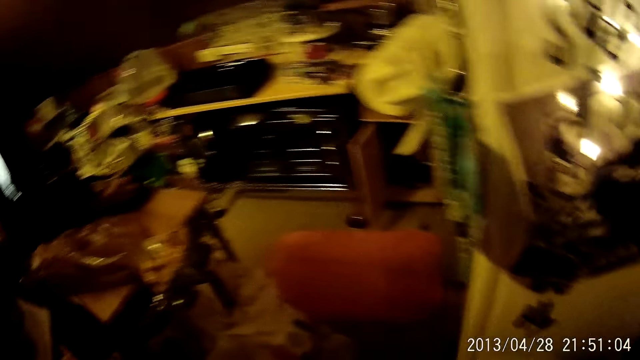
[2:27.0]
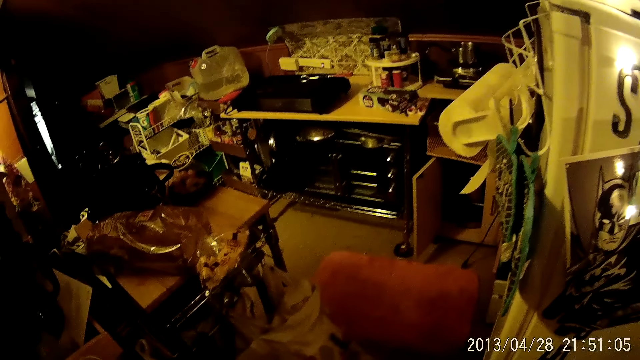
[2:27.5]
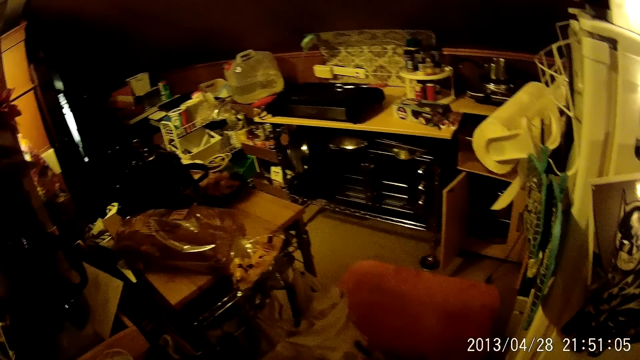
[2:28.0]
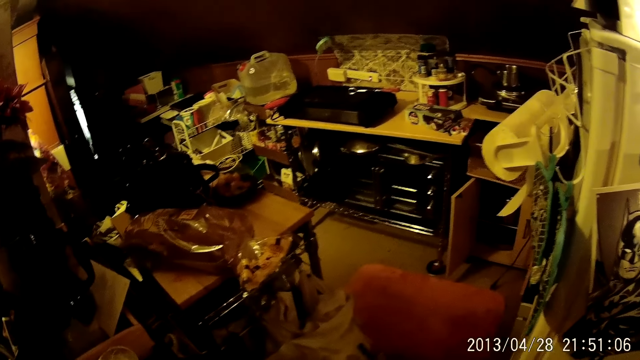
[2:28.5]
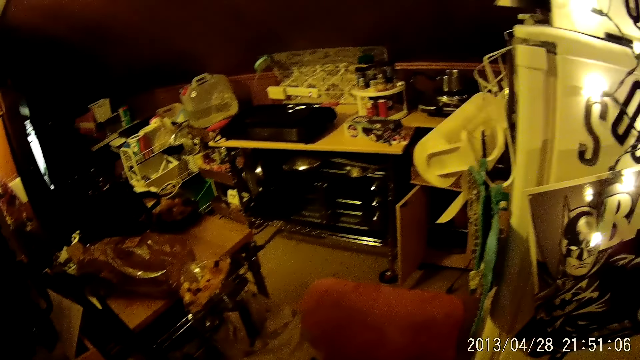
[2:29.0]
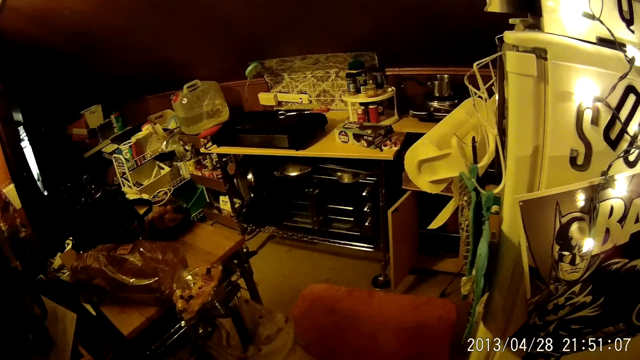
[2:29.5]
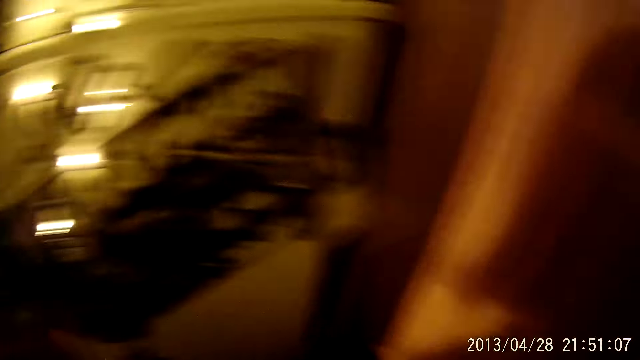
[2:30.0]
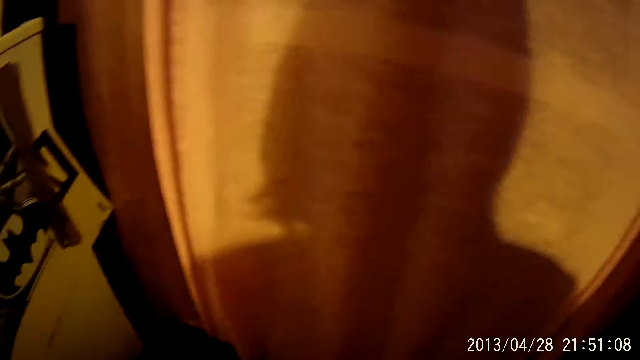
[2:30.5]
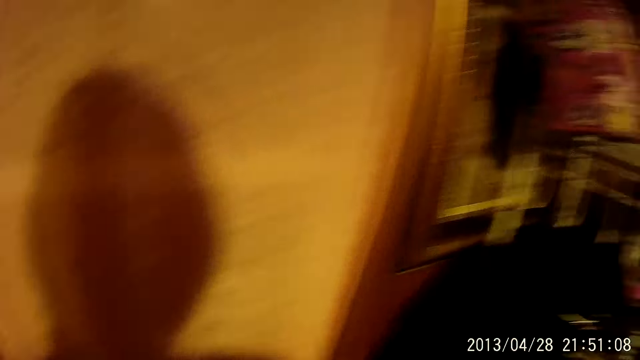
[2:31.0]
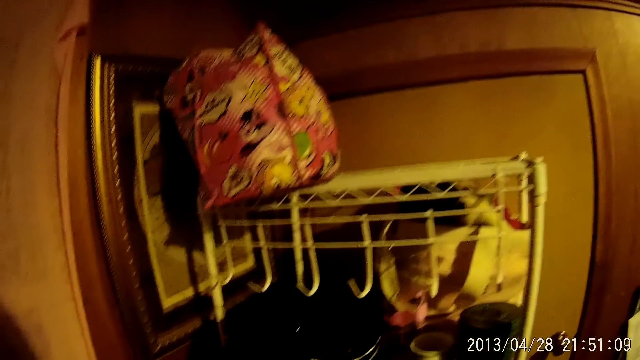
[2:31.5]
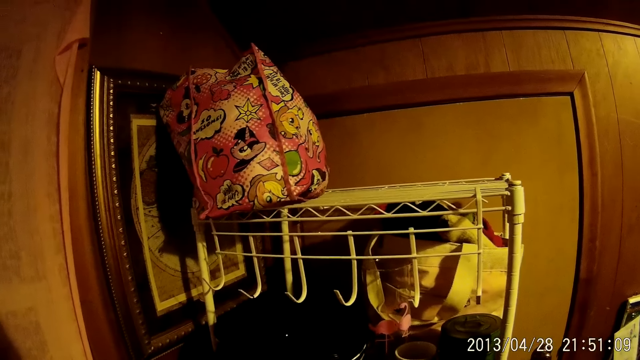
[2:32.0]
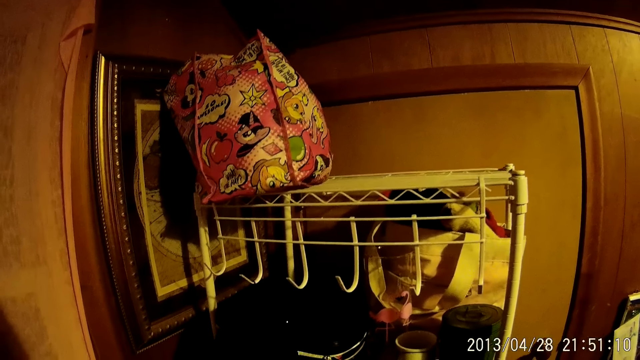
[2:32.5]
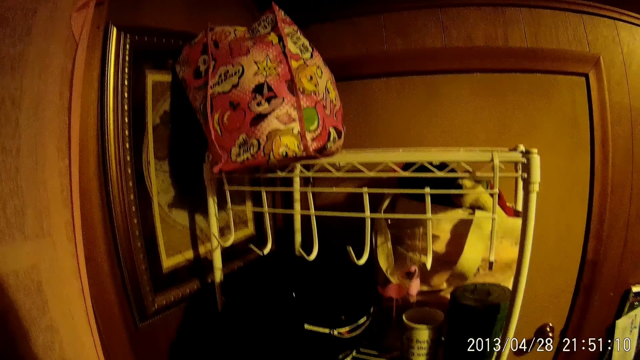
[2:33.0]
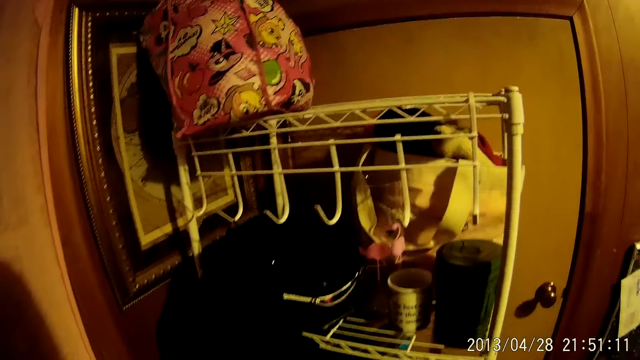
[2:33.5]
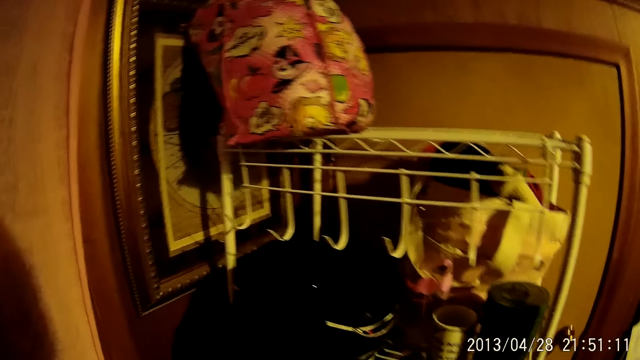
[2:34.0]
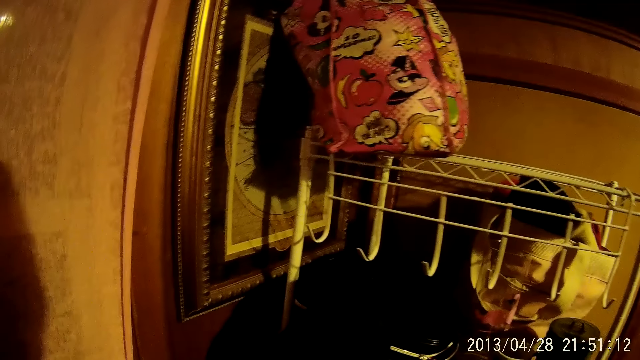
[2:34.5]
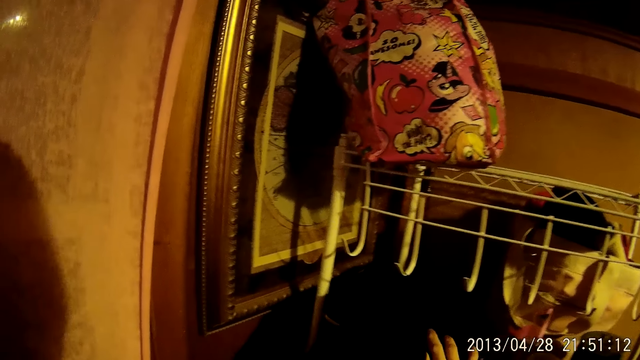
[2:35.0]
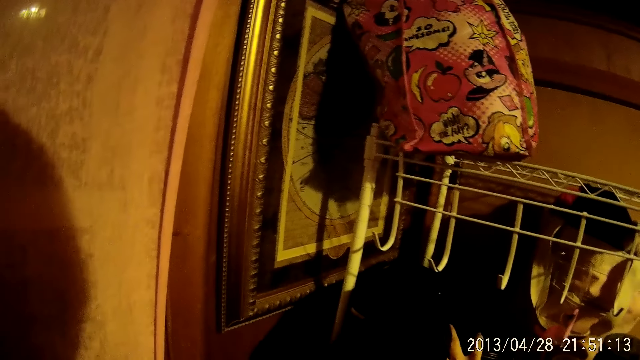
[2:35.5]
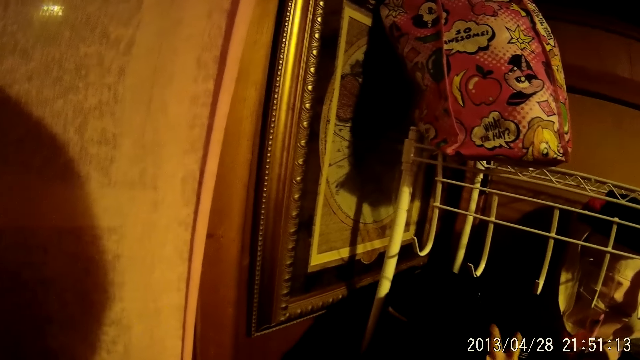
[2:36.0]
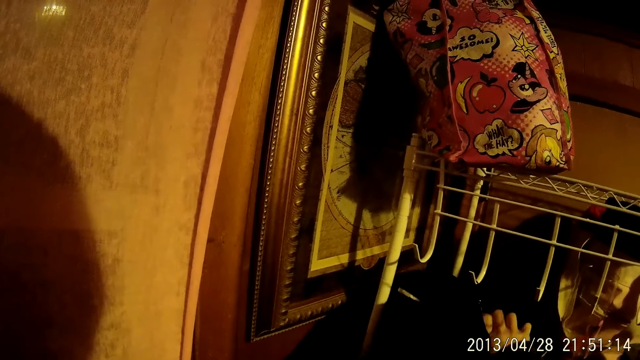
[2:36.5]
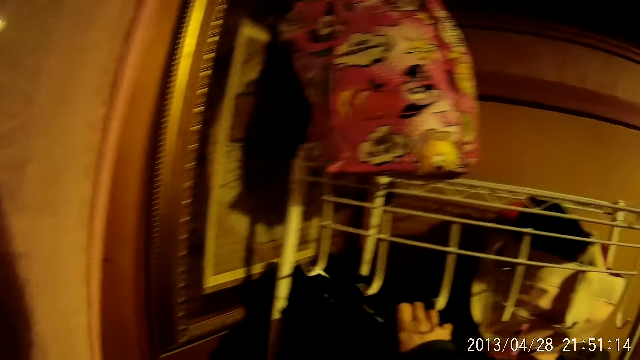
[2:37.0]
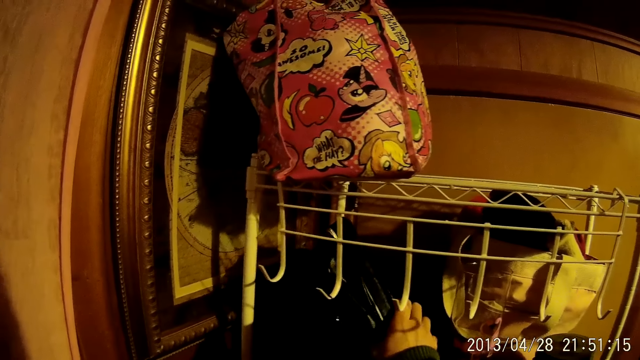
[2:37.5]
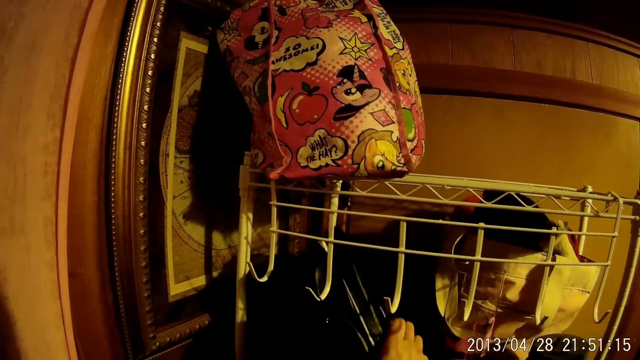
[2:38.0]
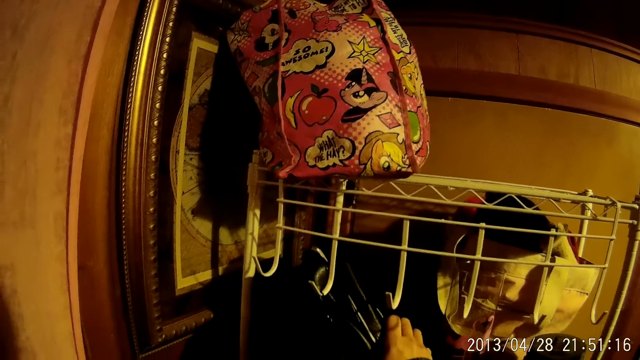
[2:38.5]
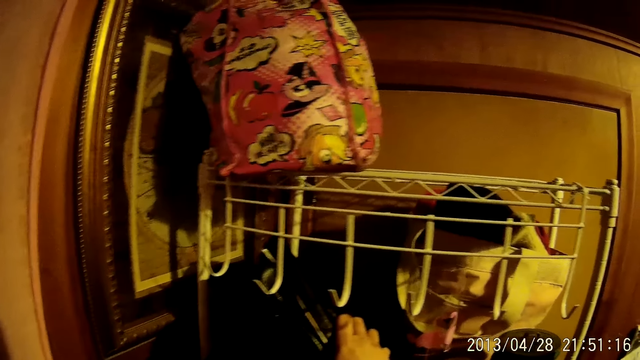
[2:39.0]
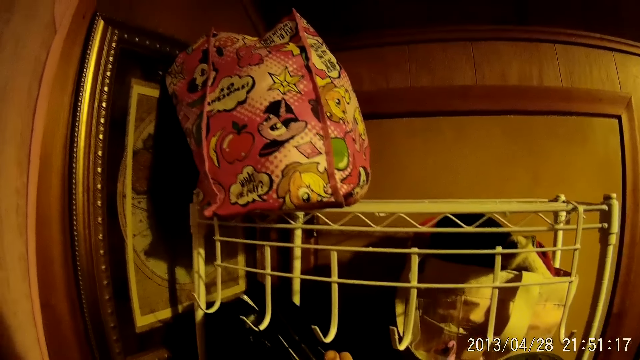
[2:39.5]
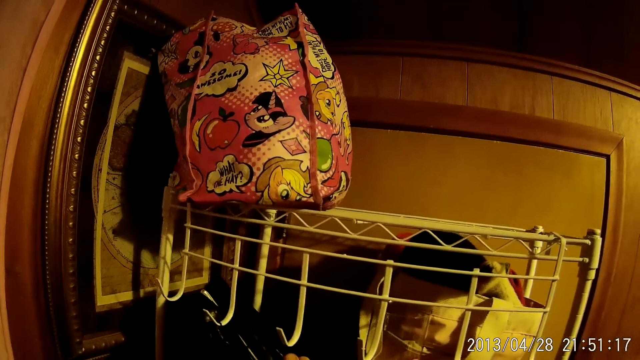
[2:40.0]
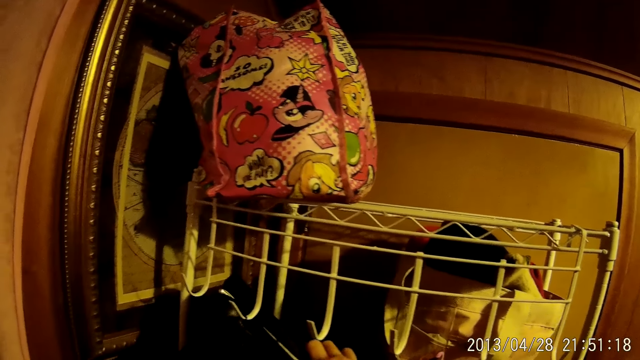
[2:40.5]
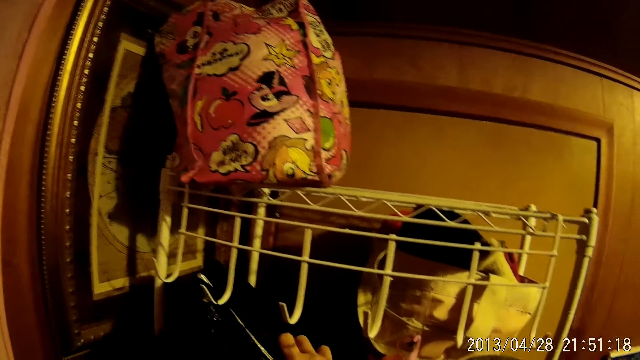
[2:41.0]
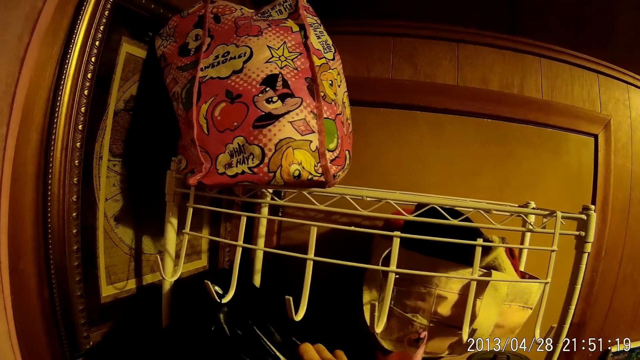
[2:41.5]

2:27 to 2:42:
The camera wearer looks around. They walk around. They remove a bag from the stand.

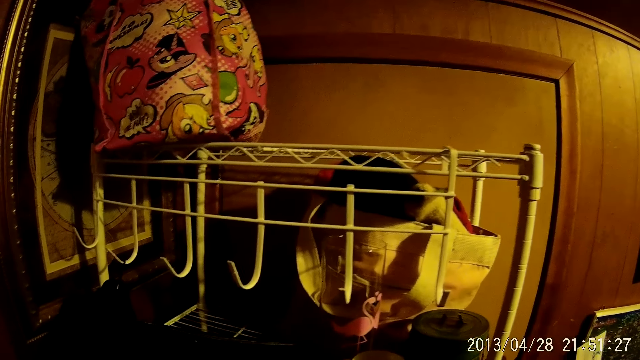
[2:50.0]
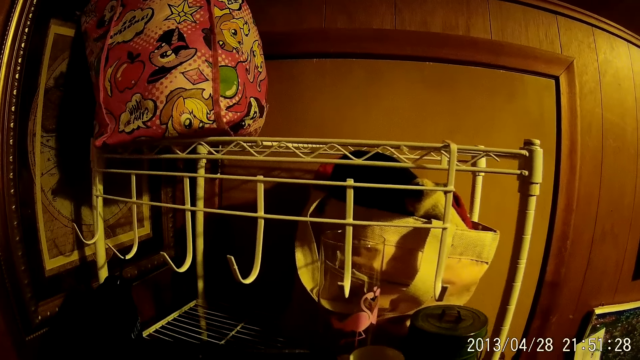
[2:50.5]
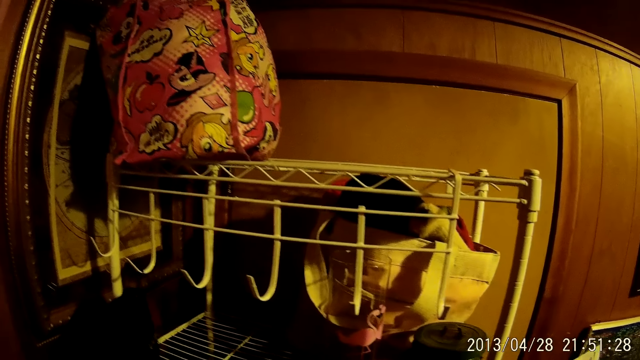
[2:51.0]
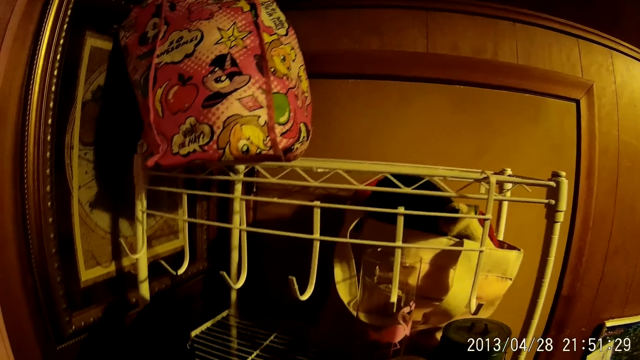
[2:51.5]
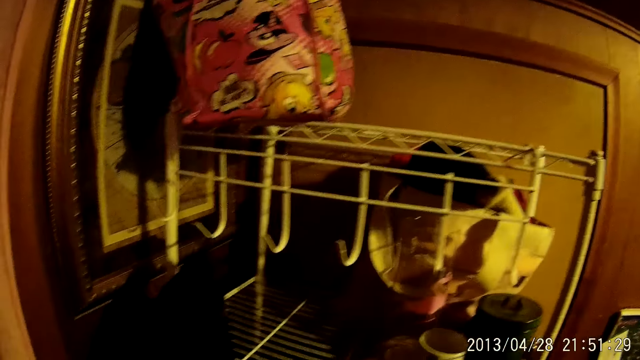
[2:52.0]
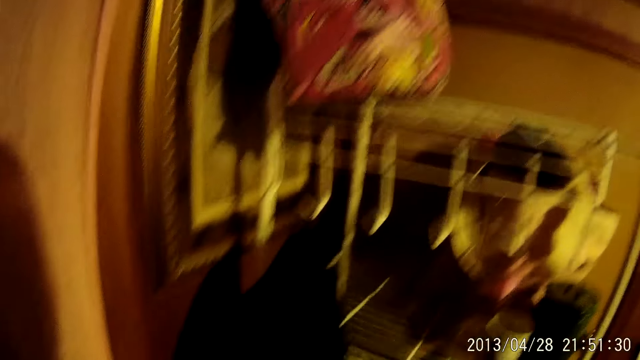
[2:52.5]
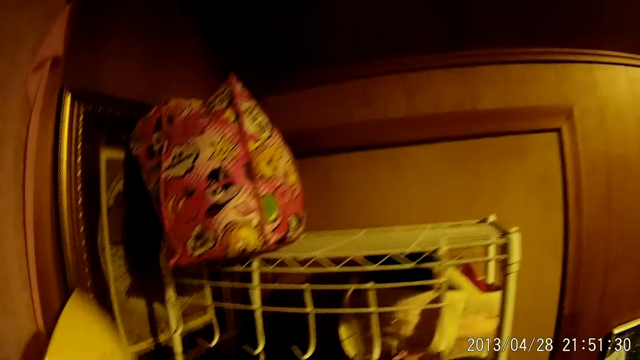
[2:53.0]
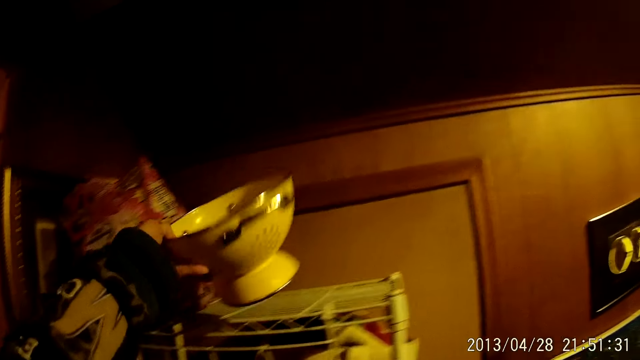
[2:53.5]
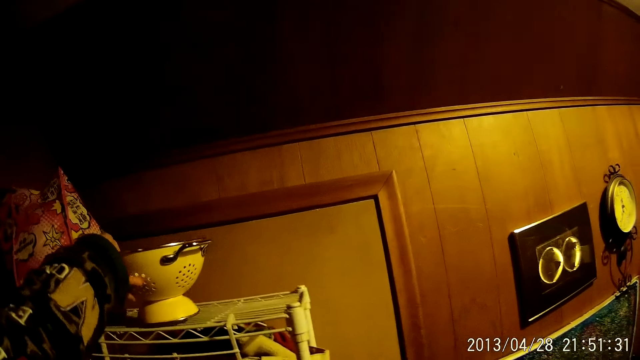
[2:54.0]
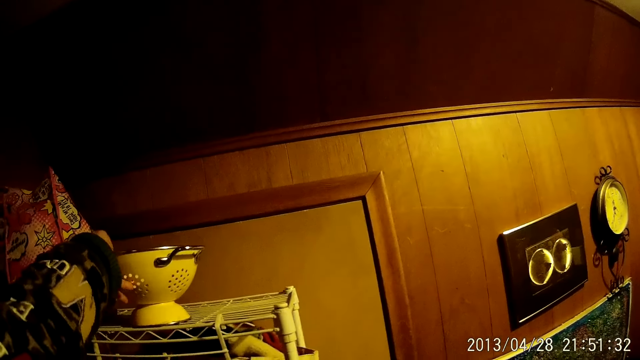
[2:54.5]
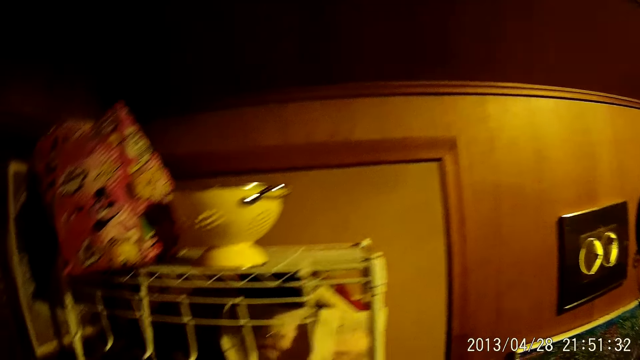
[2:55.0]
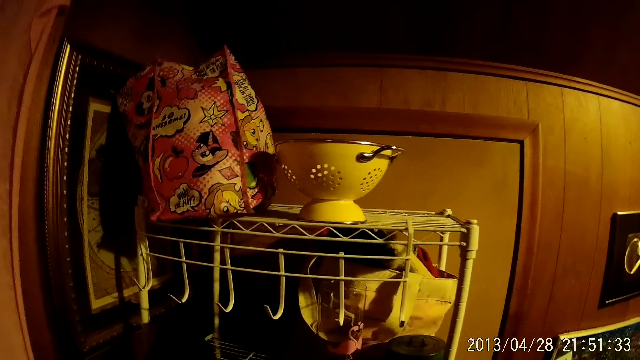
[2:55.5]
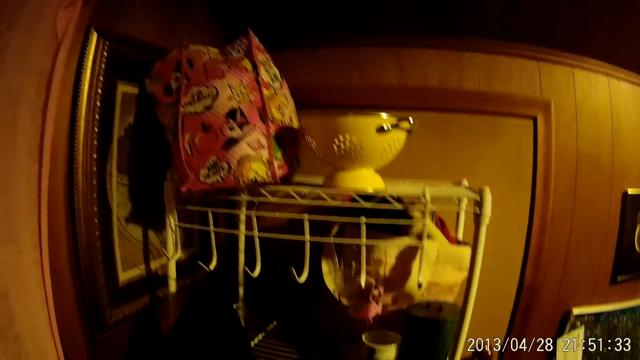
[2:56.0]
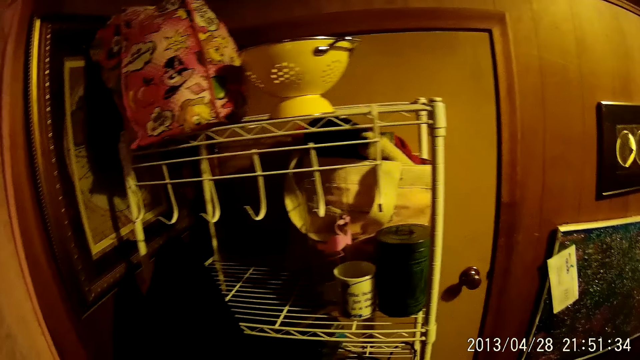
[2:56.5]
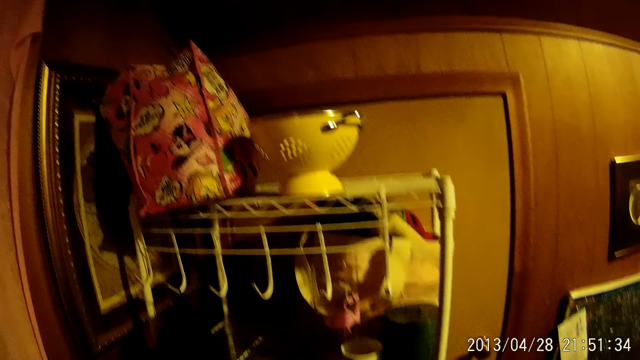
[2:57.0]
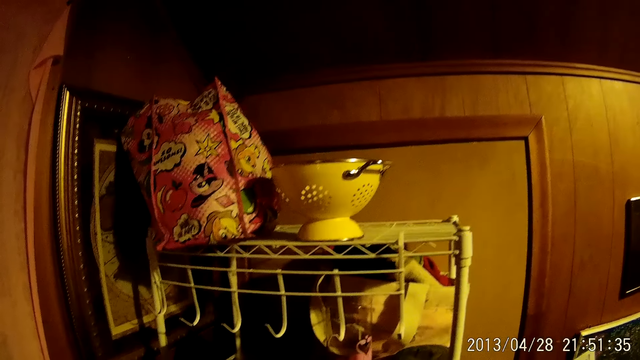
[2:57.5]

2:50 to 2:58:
The camera wearer looks around. They place the bowl on the top of the stand.
